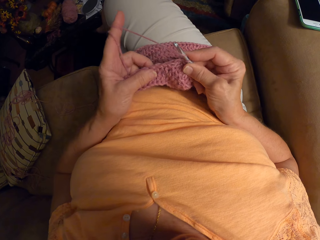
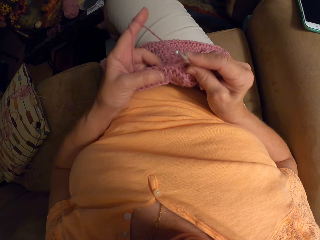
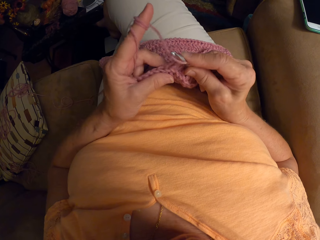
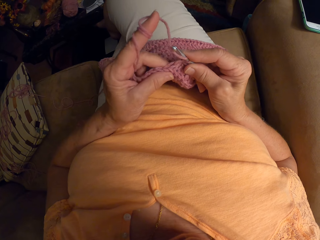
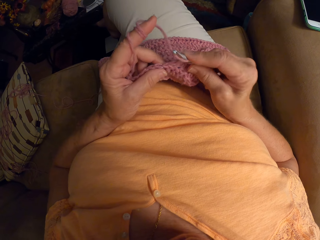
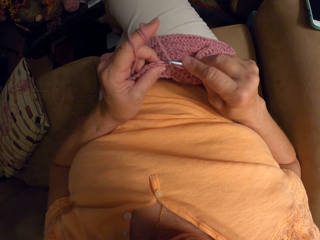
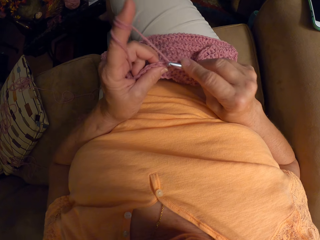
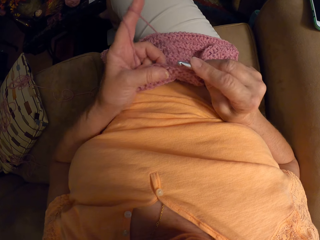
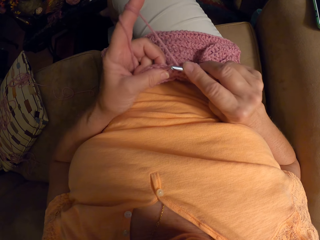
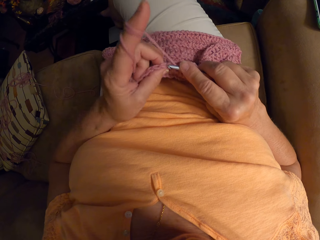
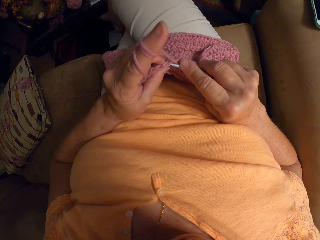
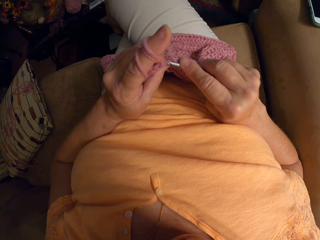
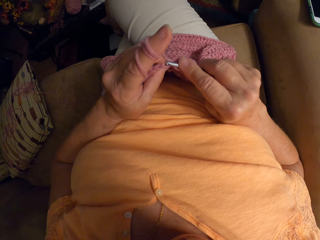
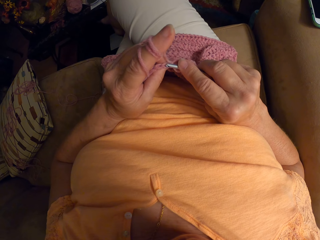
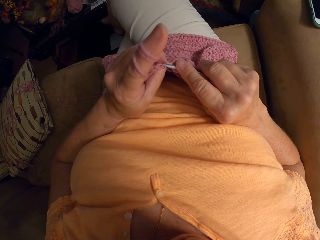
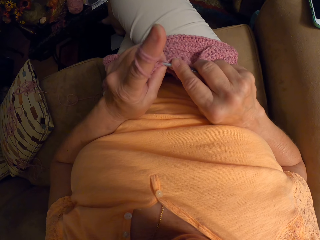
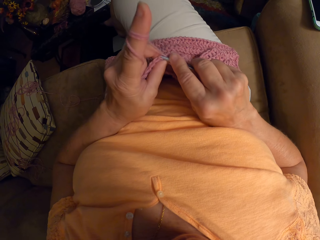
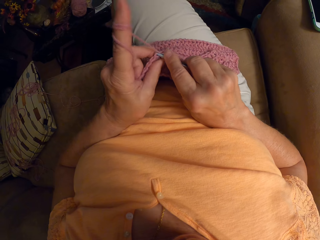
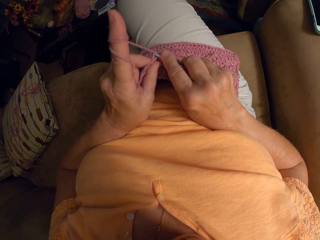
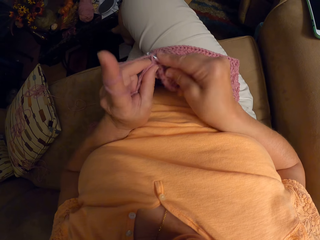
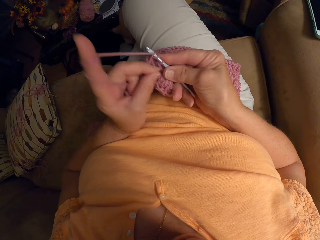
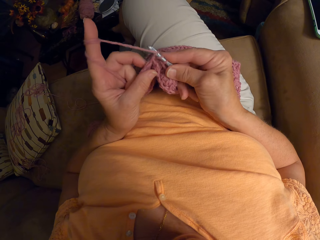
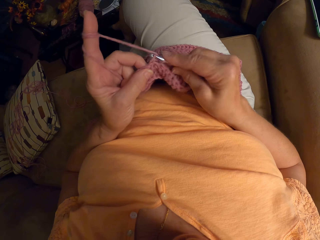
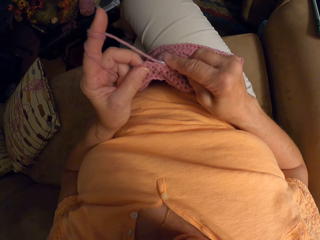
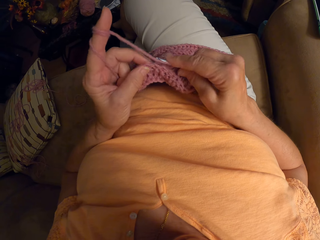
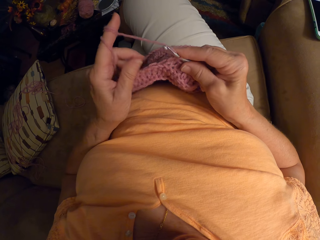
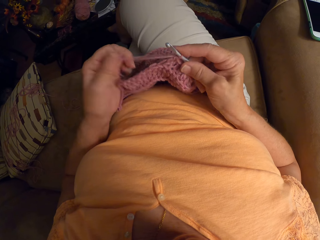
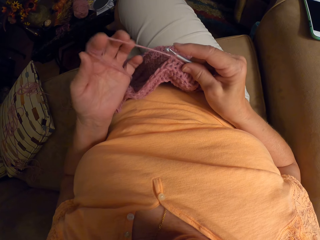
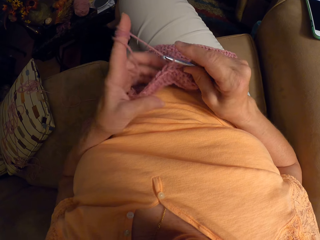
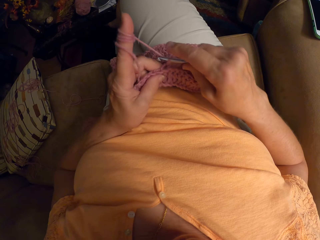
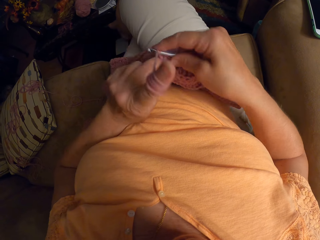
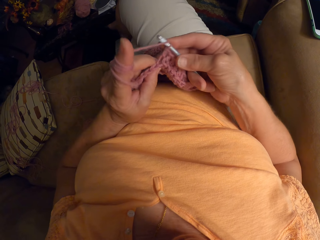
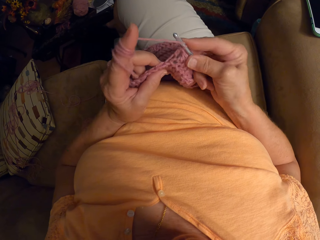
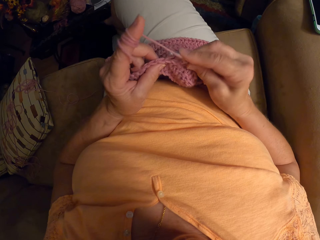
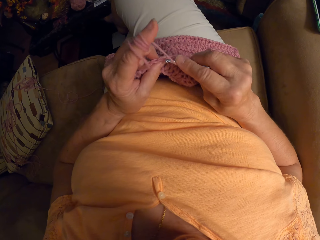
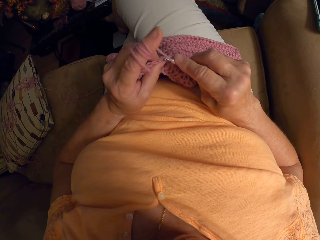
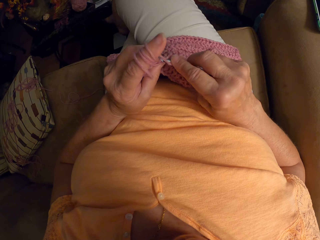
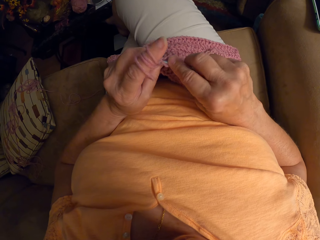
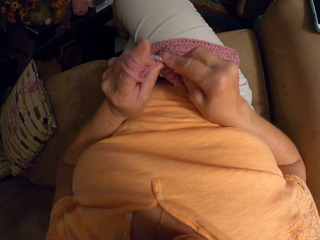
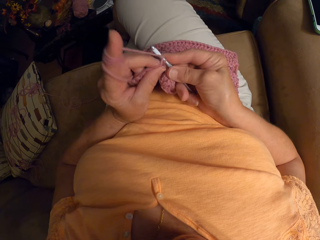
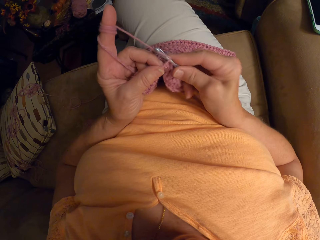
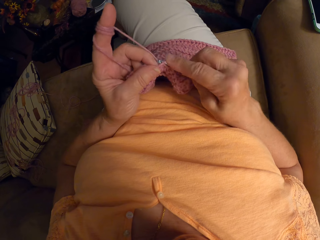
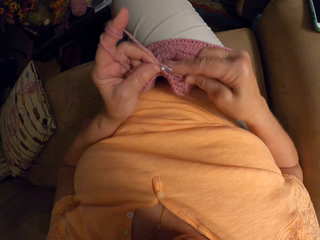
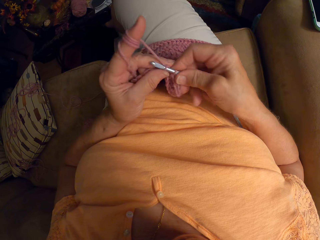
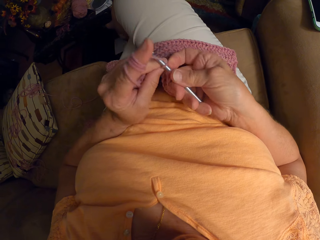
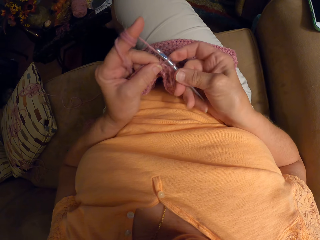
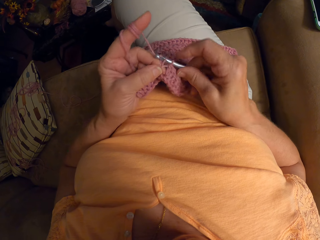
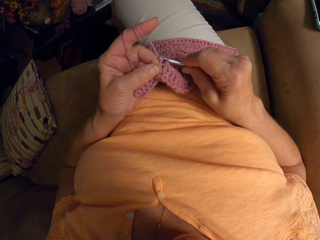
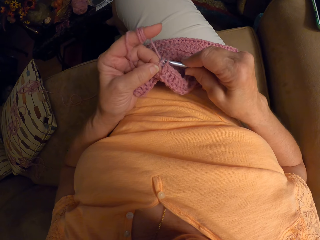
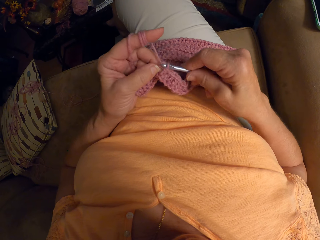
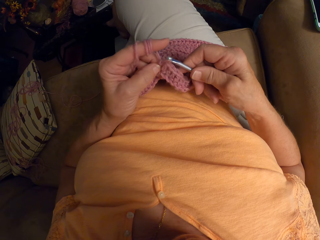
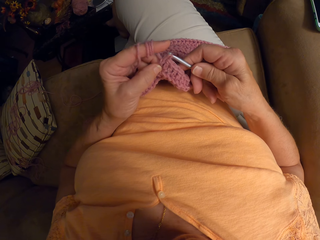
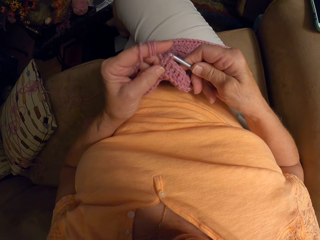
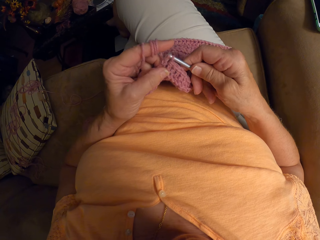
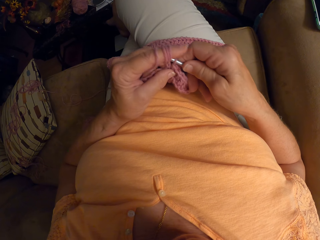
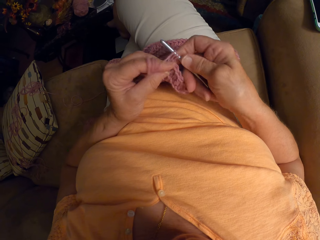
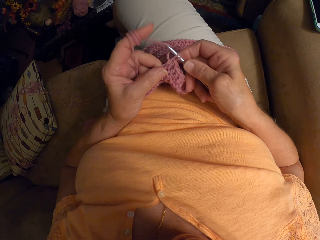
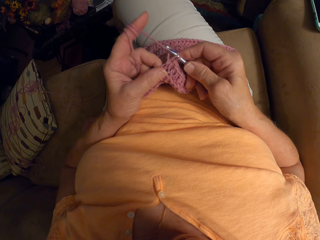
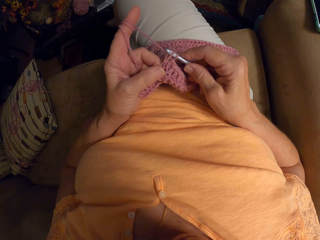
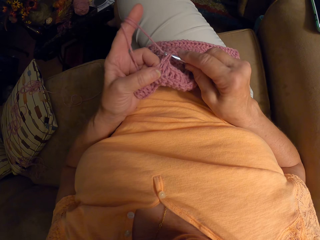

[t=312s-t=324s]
The camera wearer knits a garment using a knitting needle. She wraps knitting yarn thread around her finger. She knits the garment using the knitting needle.

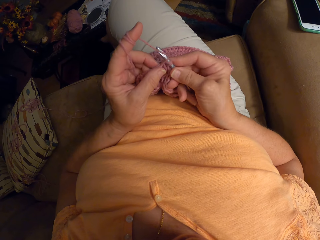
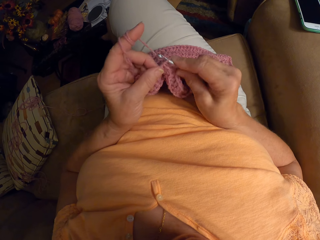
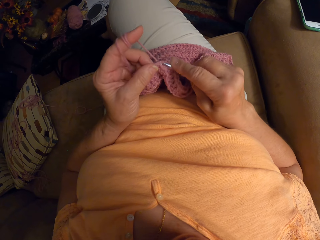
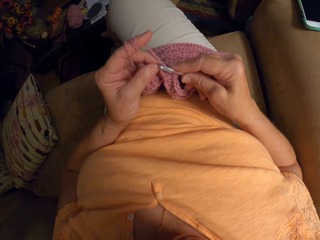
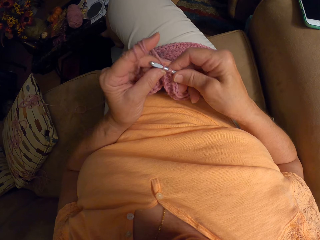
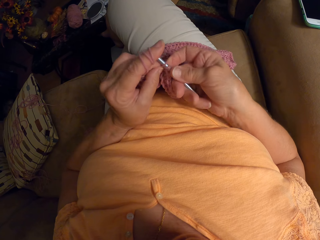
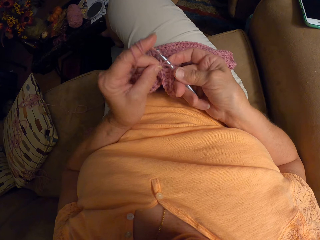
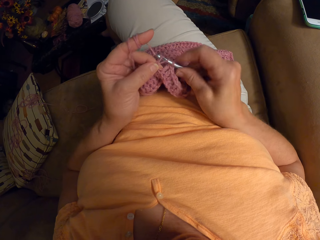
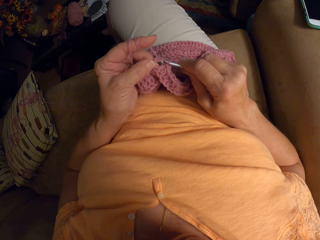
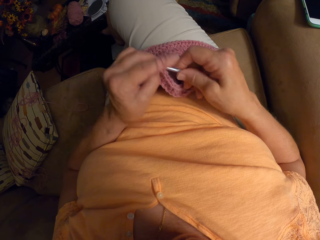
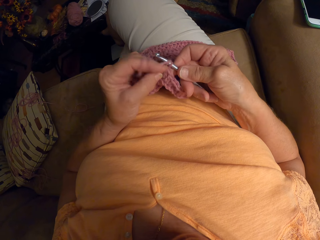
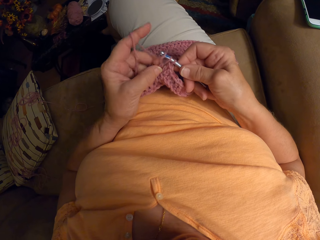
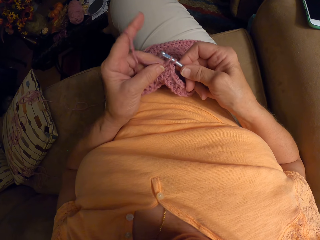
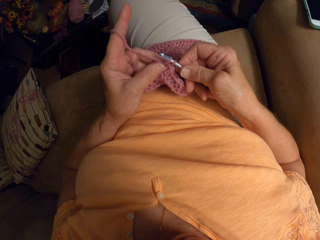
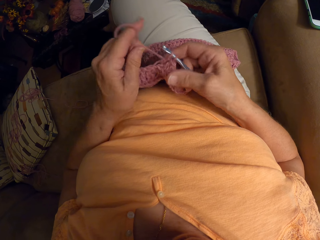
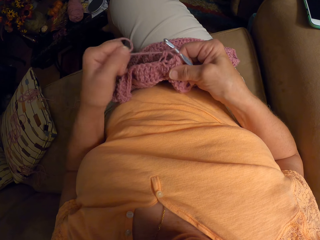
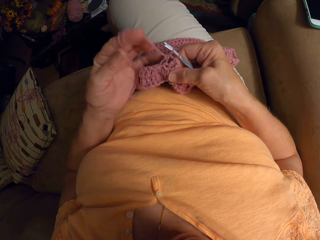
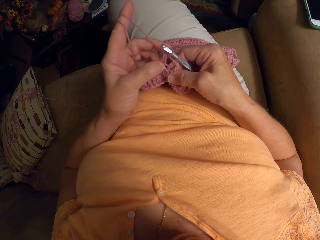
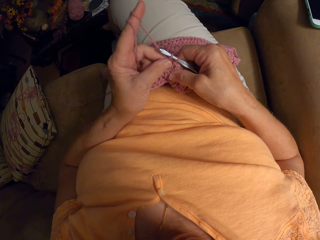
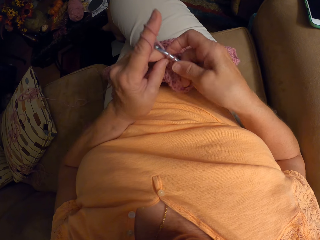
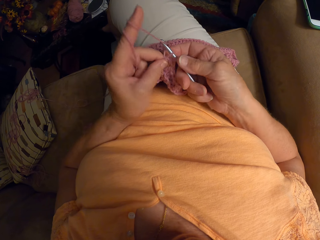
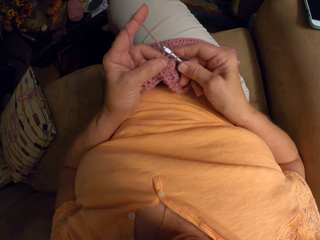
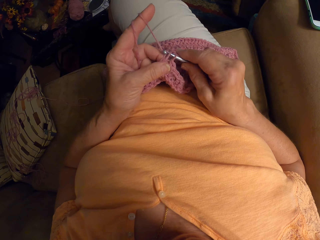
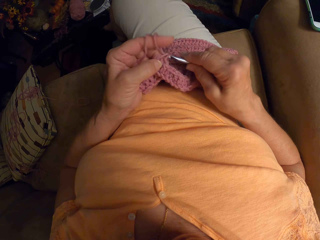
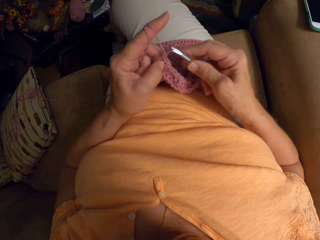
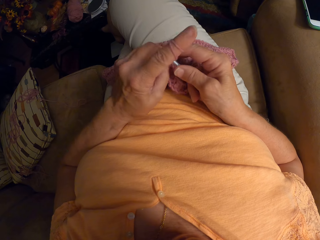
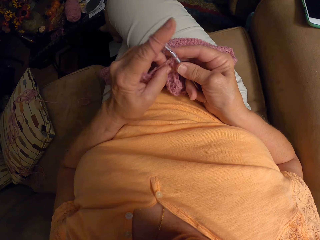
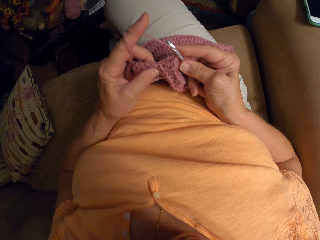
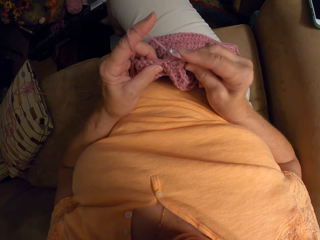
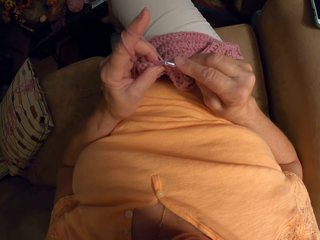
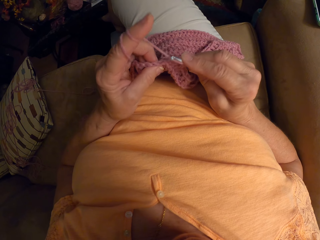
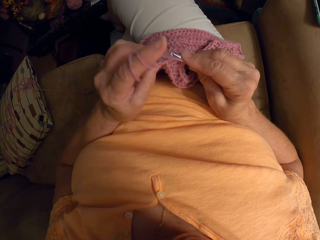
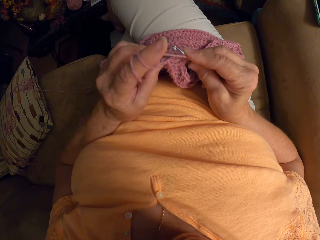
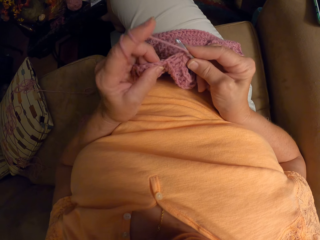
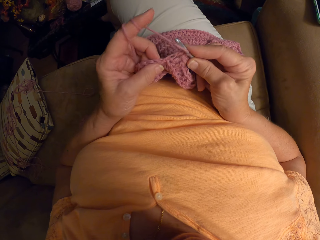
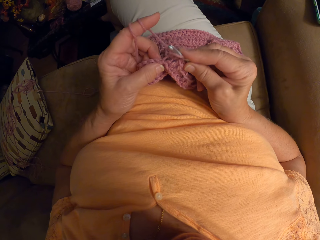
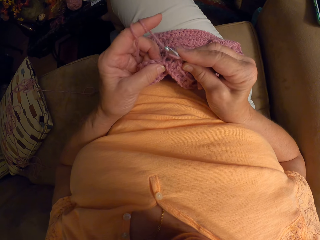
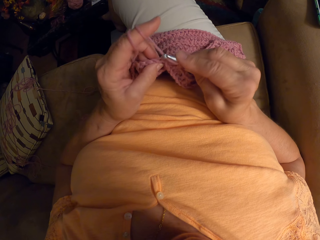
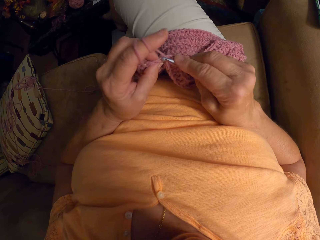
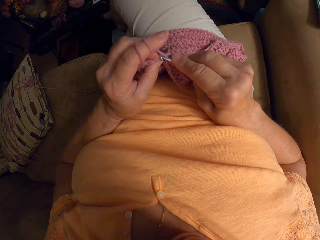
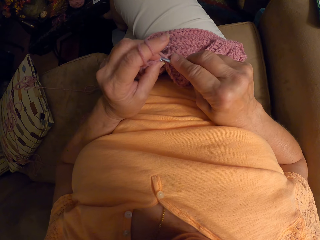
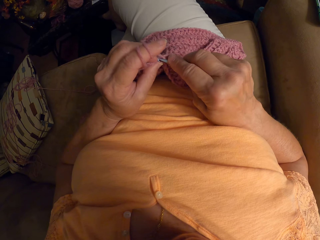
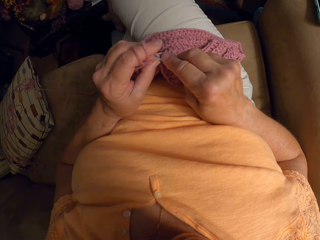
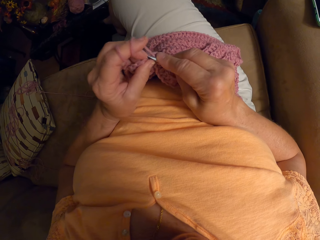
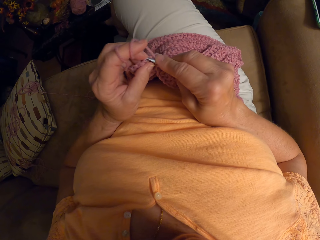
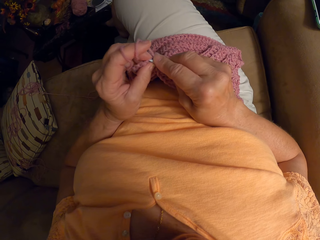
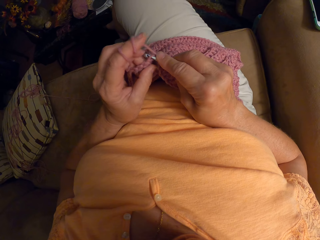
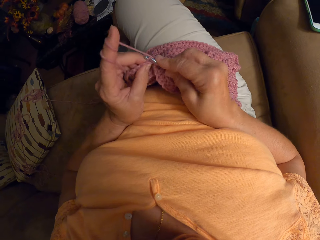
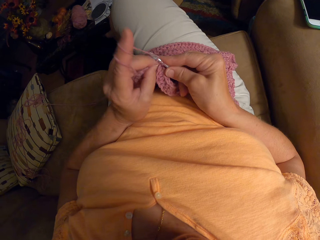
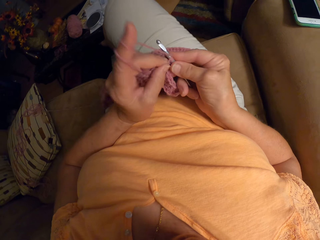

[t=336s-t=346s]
The camera wearer wraps knitting yarn thread around her finger. She knits a garment using a knitting needle.
